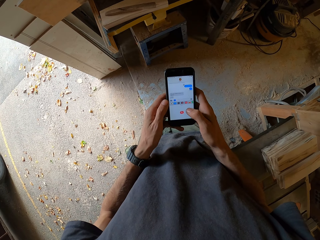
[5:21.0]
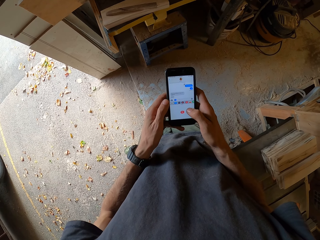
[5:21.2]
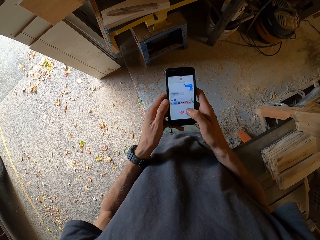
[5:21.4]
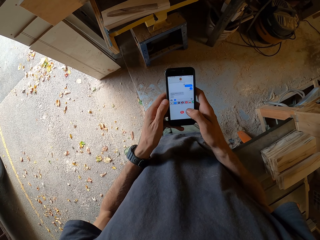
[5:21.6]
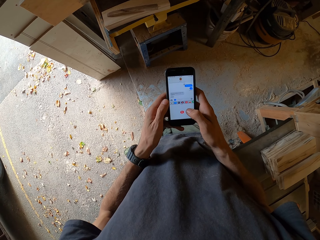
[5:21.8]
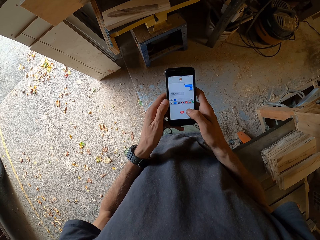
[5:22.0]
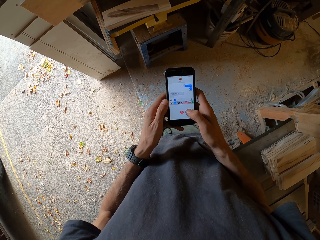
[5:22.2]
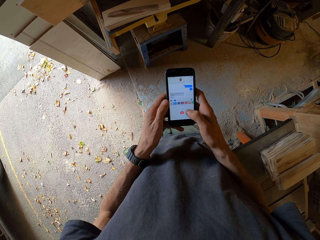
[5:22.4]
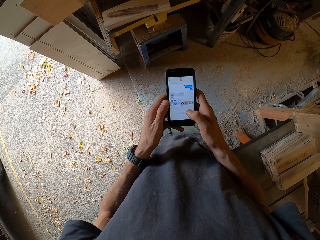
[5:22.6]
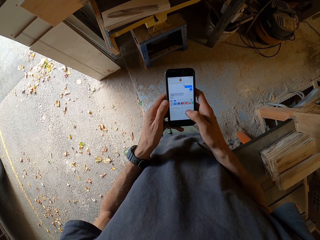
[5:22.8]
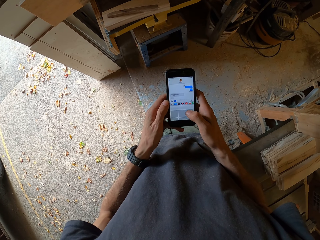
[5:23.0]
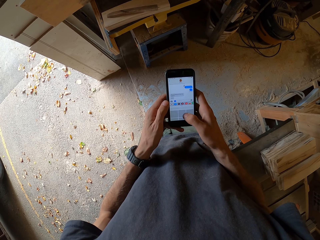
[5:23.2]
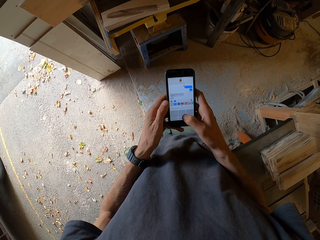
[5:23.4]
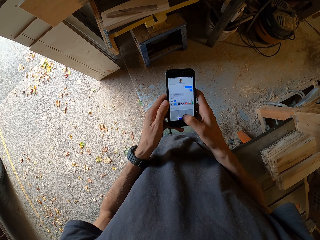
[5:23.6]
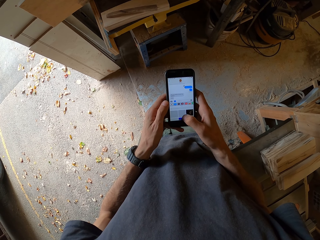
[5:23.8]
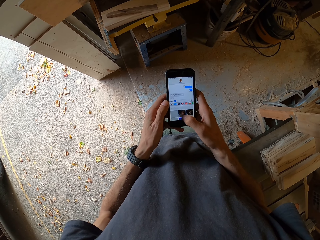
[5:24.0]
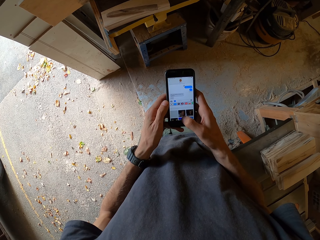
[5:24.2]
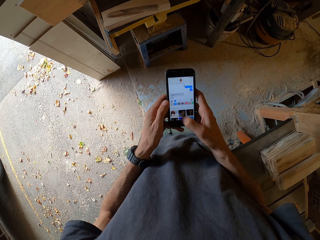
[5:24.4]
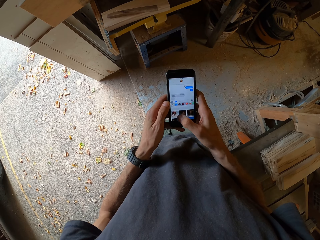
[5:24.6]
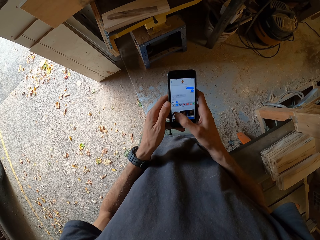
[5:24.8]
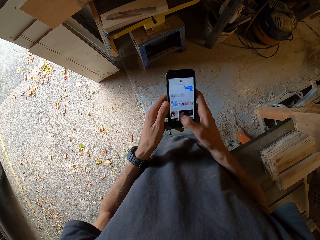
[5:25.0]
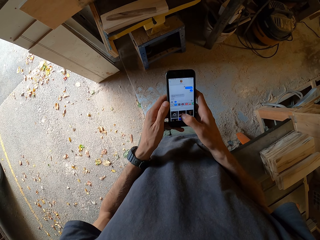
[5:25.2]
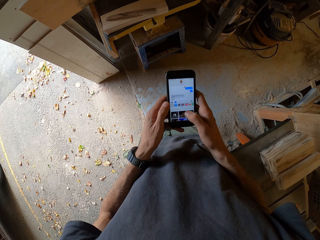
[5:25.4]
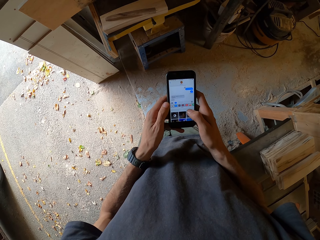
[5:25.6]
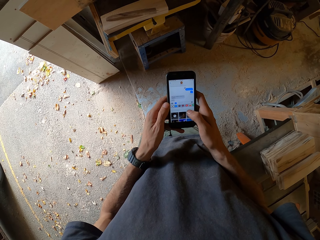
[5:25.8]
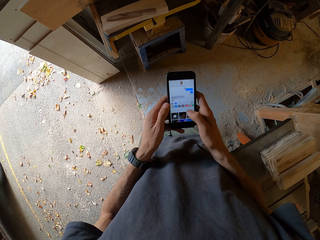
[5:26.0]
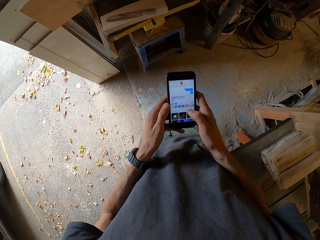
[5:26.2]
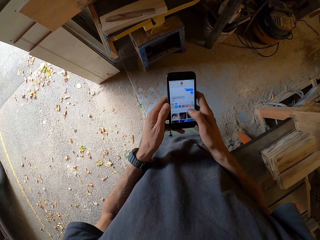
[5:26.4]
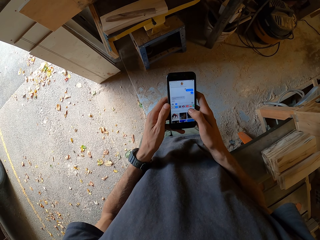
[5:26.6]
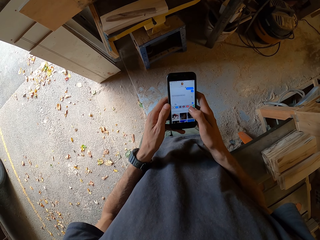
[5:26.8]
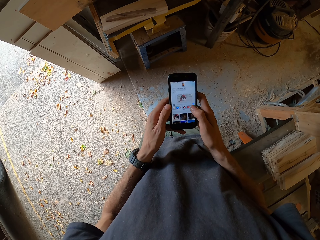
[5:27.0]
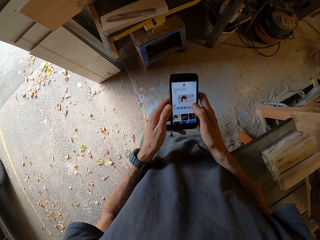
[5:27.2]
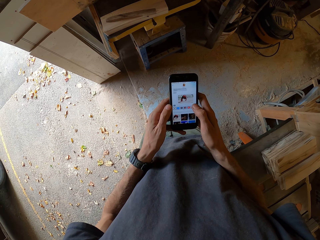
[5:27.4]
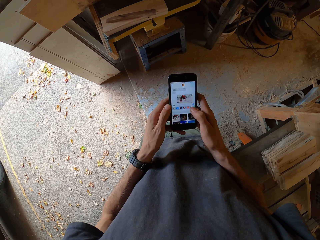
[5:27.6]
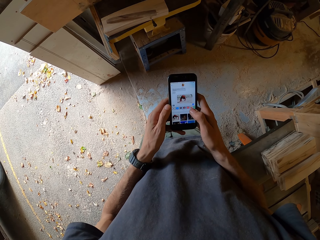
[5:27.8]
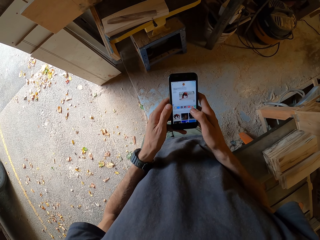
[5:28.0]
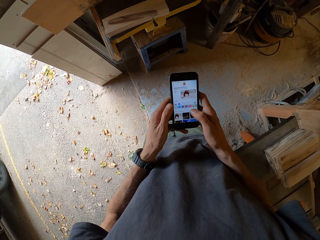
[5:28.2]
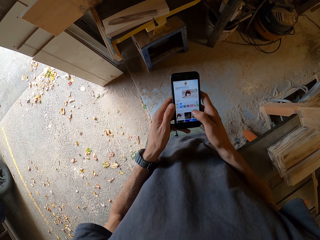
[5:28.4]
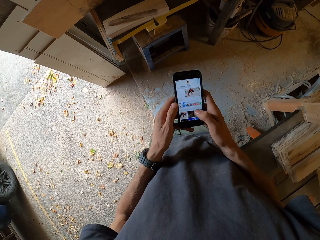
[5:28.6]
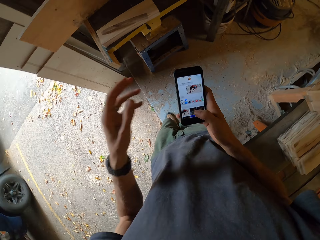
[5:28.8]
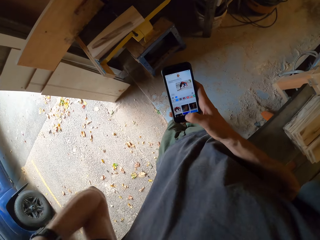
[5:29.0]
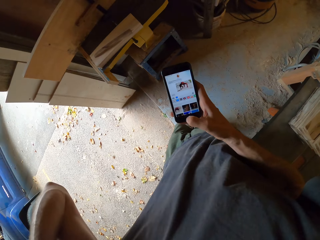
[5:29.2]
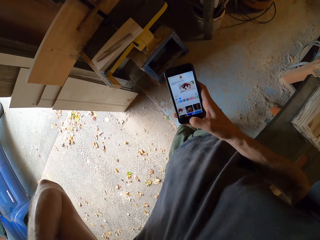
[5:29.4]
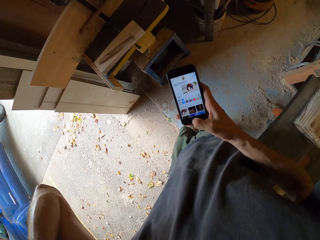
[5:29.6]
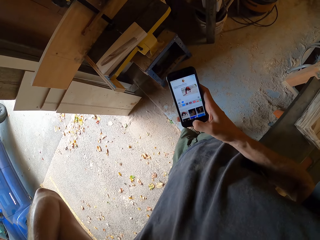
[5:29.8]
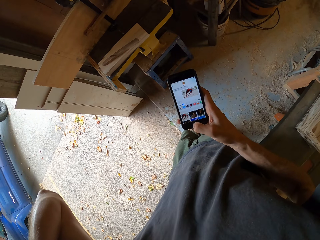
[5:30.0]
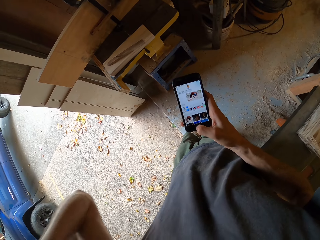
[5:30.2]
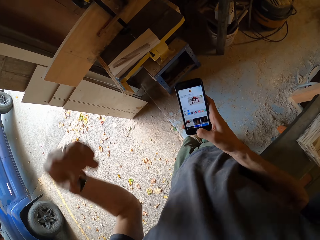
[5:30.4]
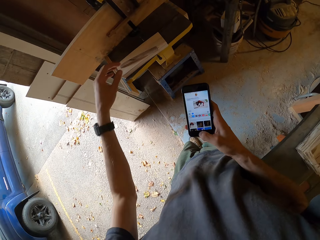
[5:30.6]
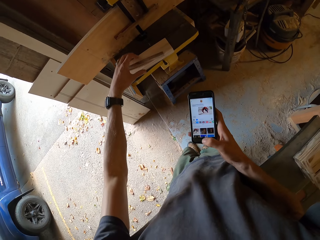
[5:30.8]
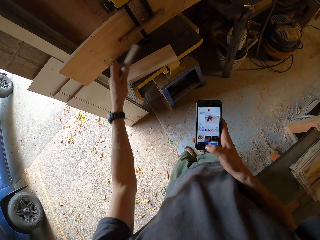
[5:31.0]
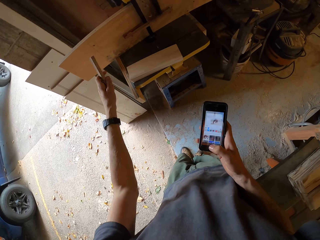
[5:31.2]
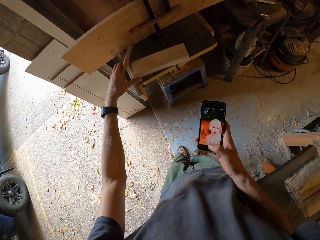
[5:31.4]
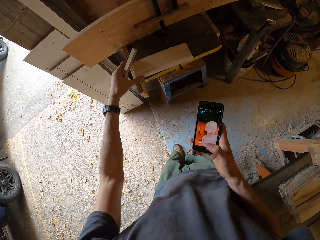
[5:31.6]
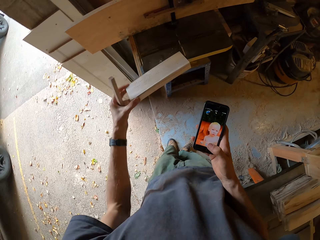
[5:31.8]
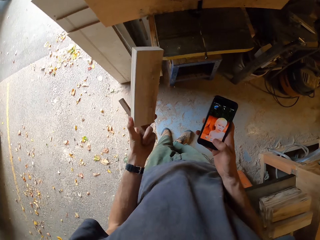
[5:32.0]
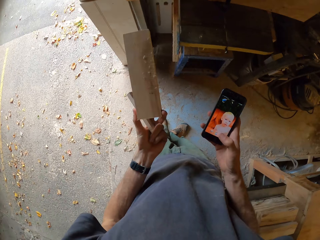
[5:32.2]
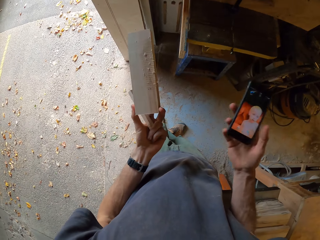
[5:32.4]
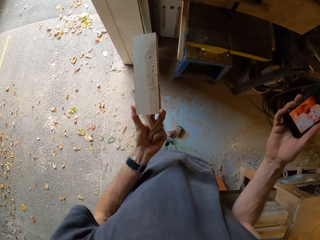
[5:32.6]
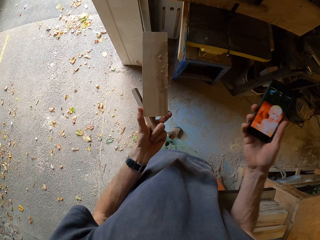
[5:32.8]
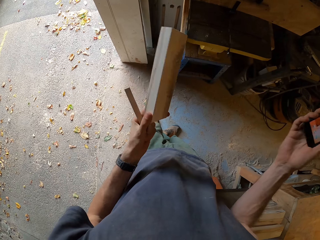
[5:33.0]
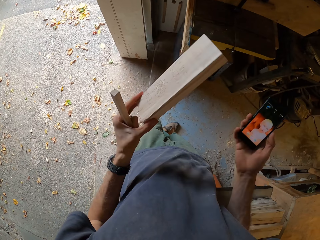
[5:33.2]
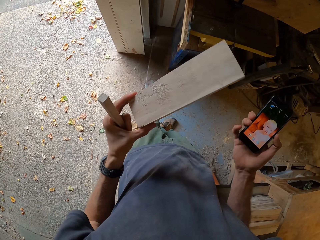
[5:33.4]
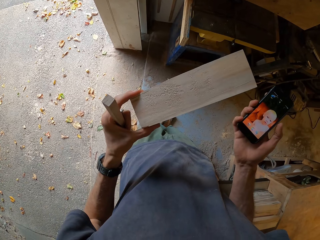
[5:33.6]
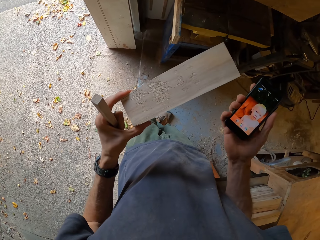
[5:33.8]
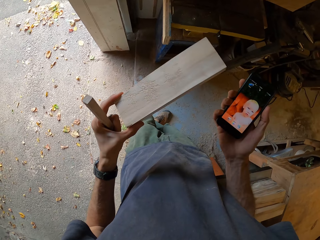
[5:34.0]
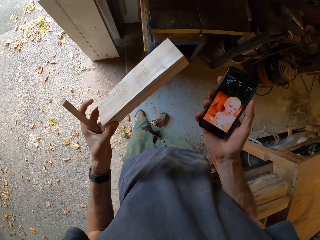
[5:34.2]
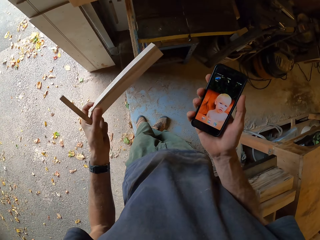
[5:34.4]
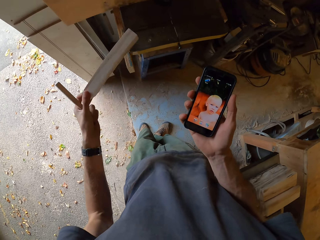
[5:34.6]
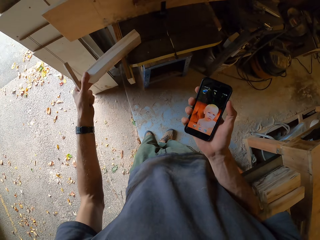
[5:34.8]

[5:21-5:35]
The camera wearer scratches his head with his left hand. He moves his hand. He picks up the plank and the small wood from the band saw's table with his left hand. He moves his hand.

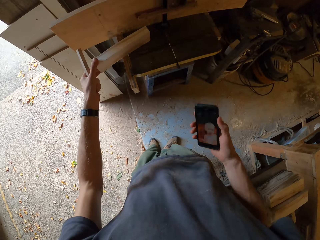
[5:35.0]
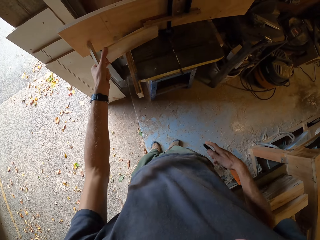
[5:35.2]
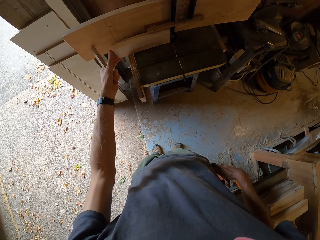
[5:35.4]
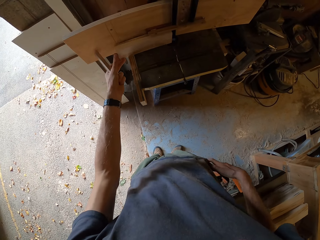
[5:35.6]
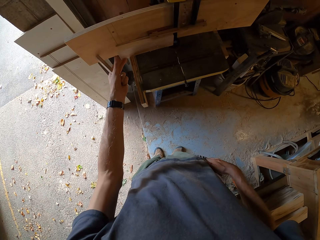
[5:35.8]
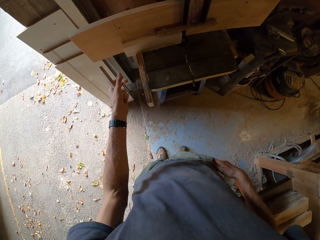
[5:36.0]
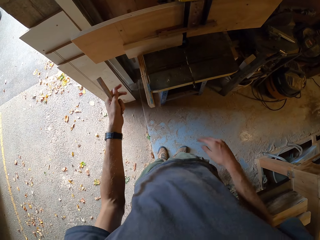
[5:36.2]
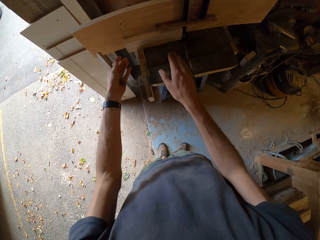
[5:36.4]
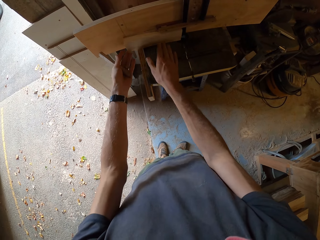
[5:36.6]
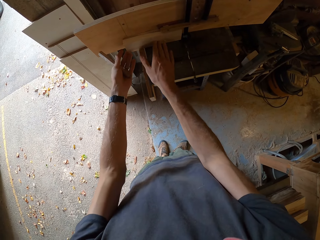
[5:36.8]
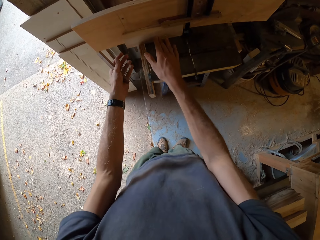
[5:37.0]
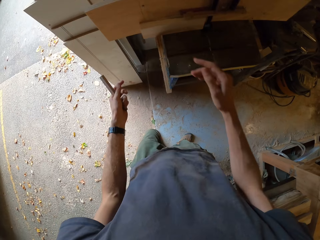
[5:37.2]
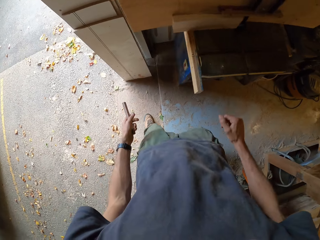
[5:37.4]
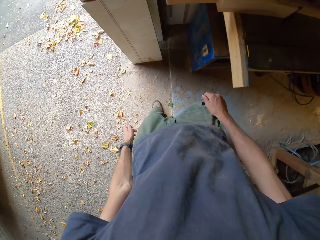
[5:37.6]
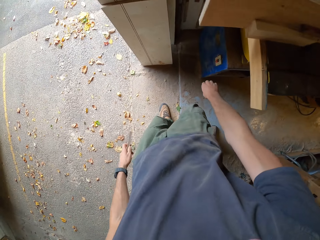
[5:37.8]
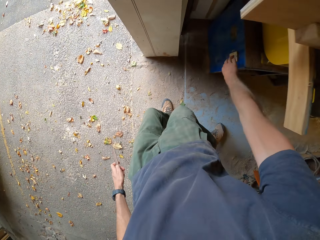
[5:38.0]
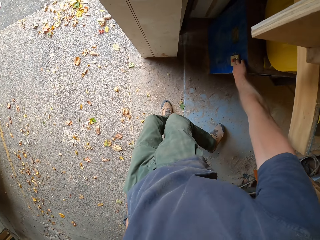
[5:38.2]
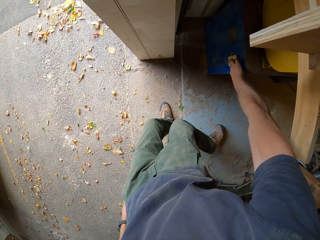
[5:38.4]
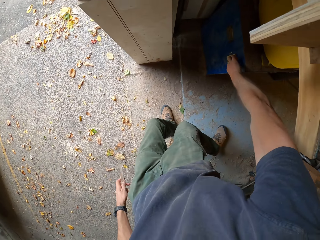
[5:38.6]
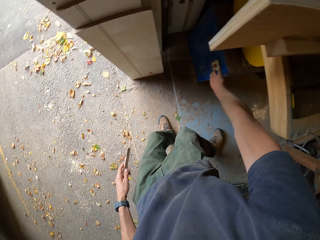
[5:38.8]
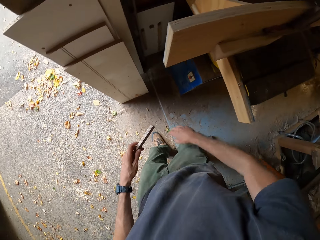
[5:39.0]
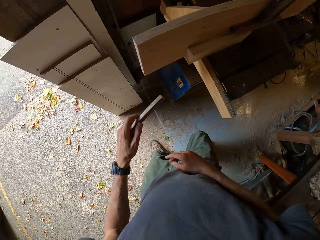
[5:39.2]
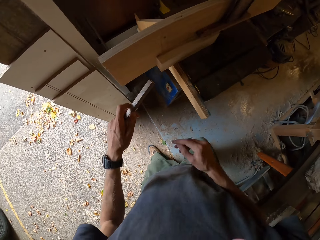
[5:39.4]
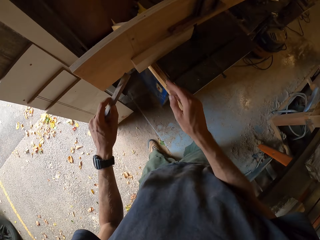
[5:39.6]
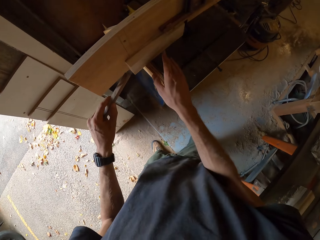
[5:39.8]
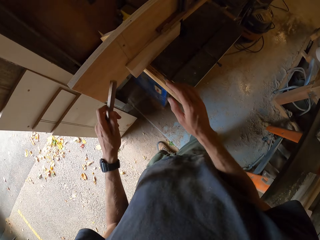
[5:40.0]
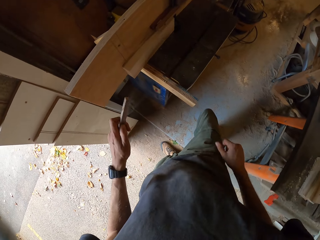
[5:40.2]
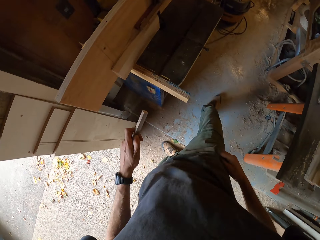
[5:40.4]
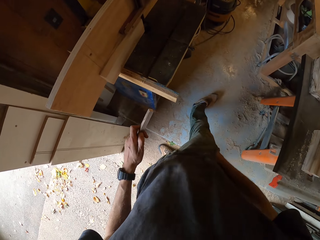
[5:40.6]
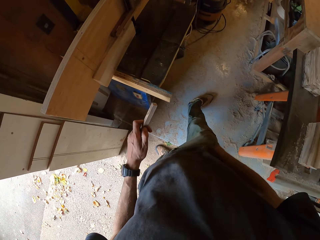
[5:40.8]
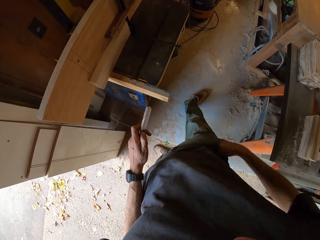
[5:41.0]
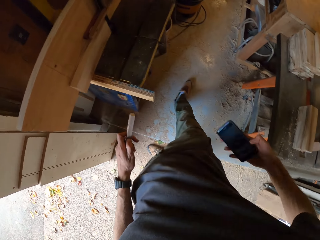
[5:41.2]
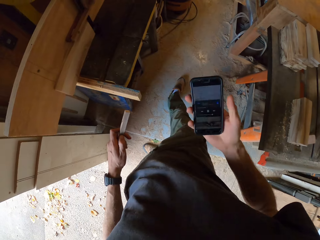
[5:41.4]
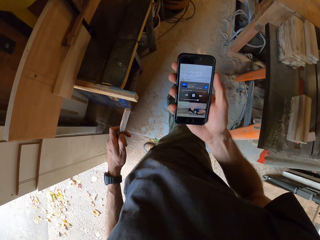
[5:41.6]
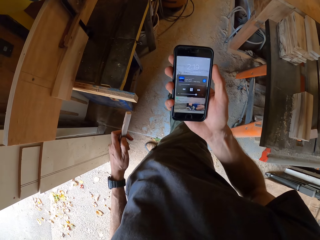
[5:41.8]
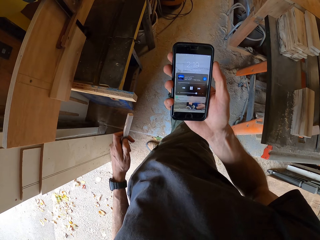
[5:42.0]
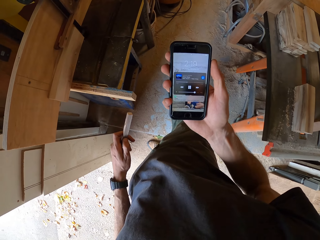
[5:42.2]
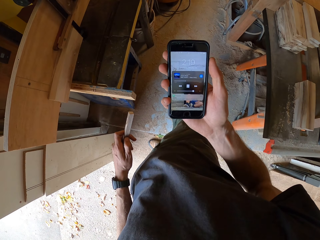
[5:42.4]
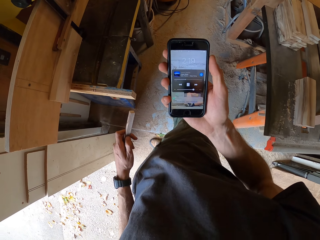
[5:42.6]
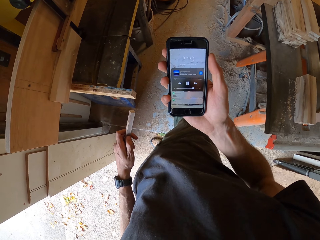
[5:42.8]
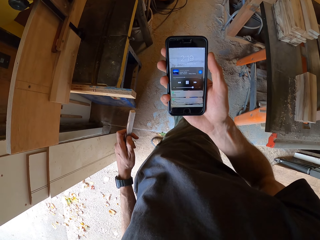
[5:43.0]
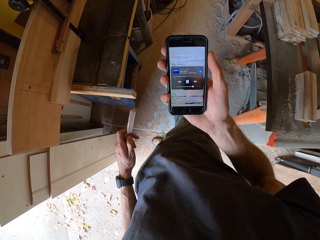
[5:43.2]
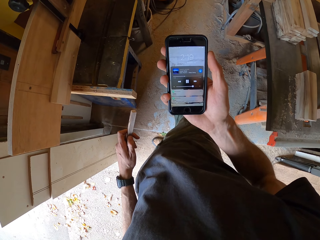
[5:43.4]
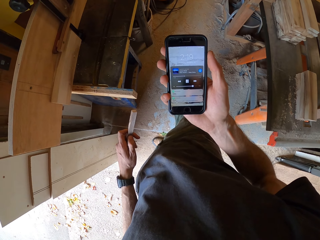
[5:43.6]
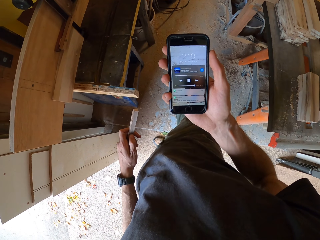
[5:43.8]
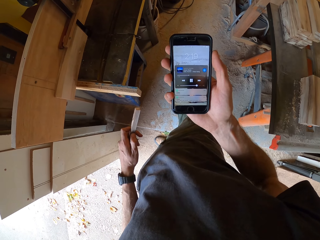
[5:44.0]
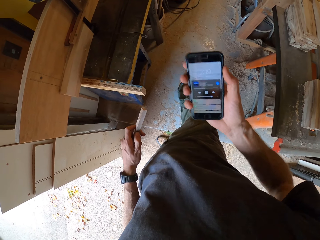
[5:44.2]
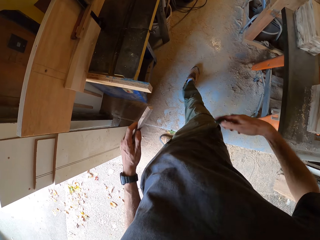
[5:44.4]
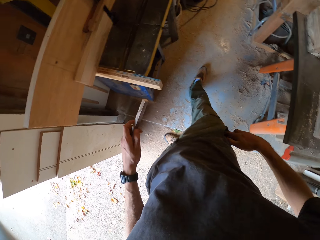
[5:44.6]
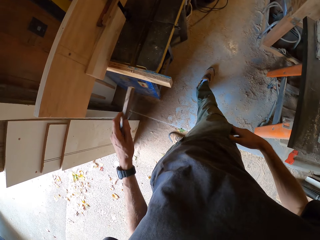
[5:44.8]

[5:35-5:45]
The camera wearer puts his phone into his right pocket with his right hand. He fits the plank by the band saw's blade. He cuts the timber. He presses the switch of the band saw with his right hand. He starts the wood planner. He moves his hand. He removes his phone from his right trouser pocket with his right hand. He looks at the phone. He puts his phone into his right pocket with his right hand.
